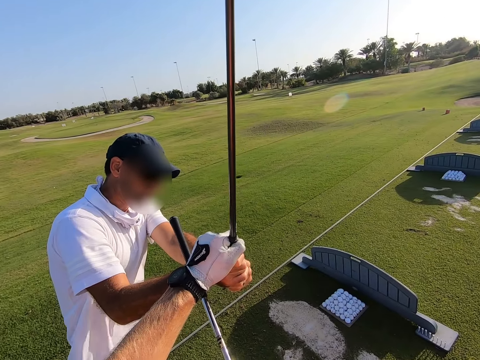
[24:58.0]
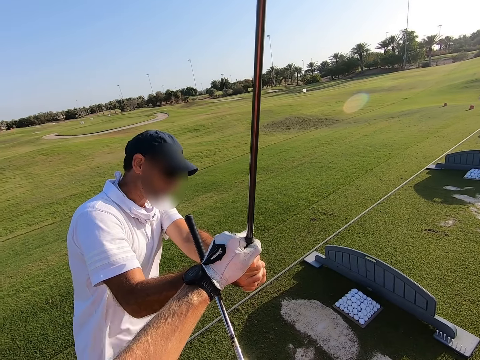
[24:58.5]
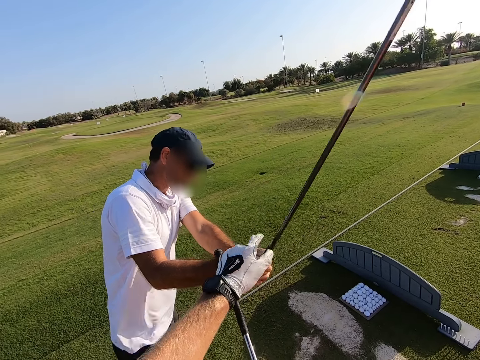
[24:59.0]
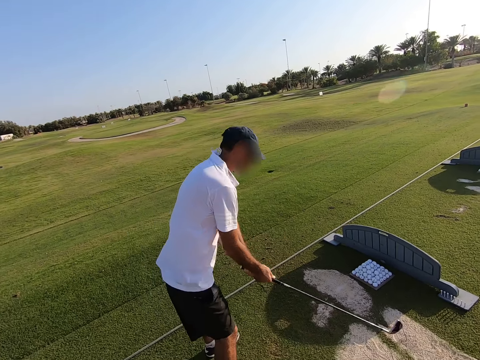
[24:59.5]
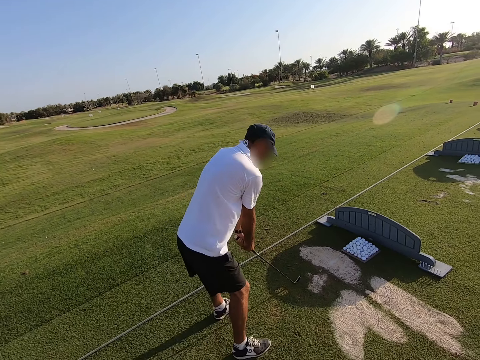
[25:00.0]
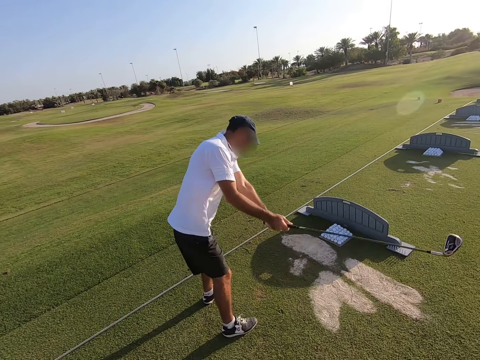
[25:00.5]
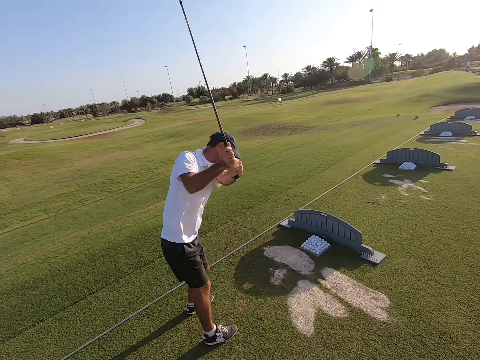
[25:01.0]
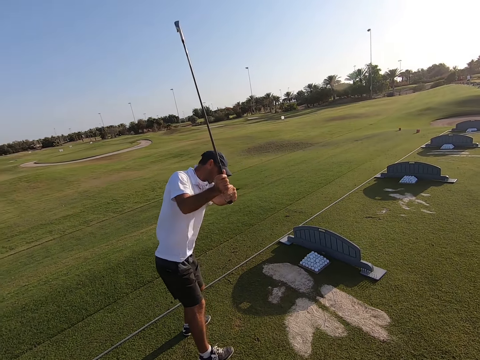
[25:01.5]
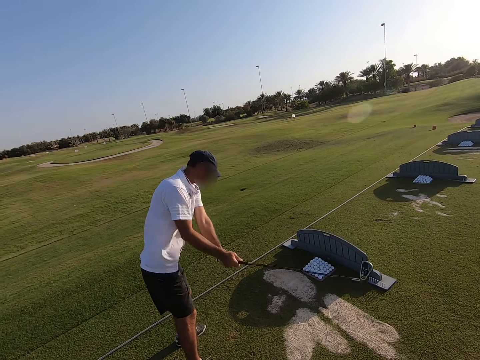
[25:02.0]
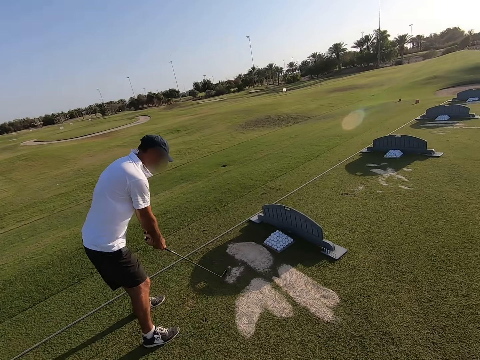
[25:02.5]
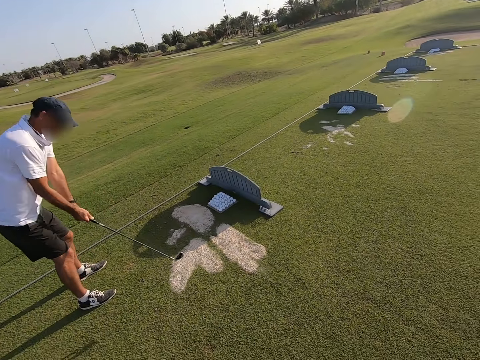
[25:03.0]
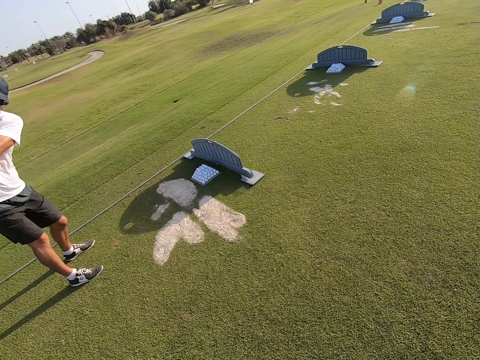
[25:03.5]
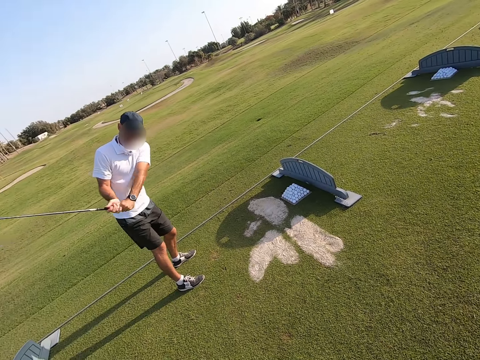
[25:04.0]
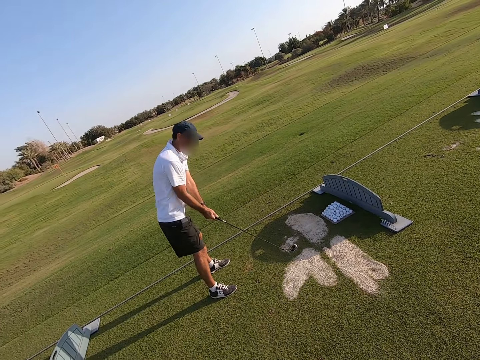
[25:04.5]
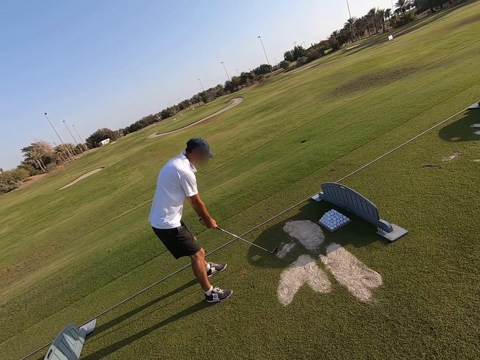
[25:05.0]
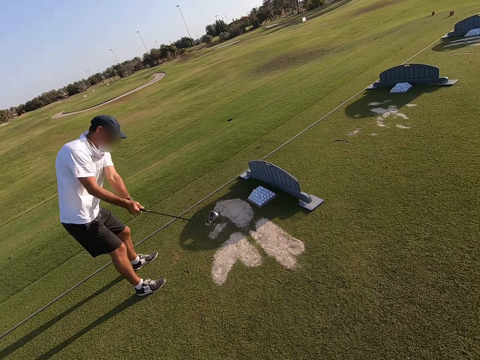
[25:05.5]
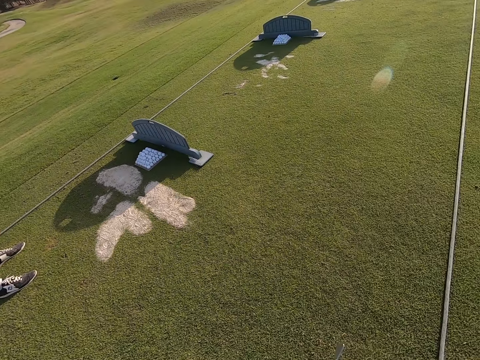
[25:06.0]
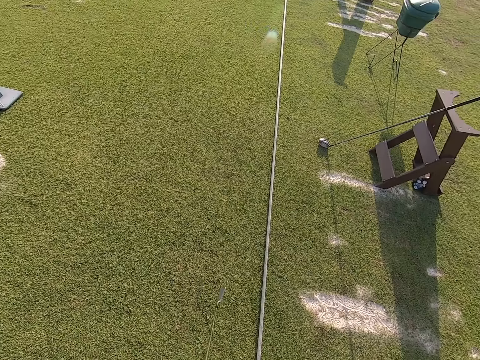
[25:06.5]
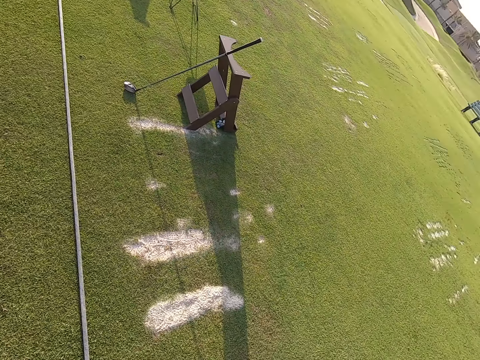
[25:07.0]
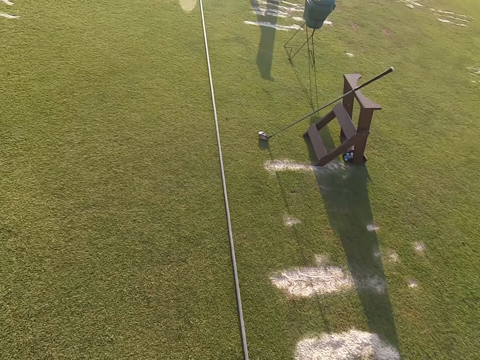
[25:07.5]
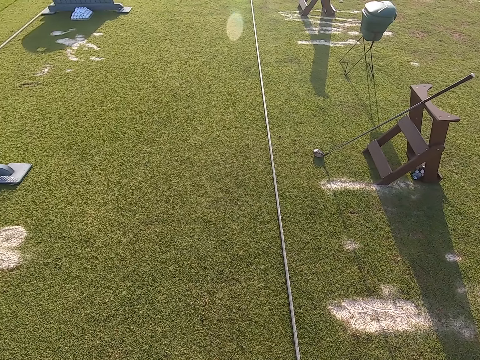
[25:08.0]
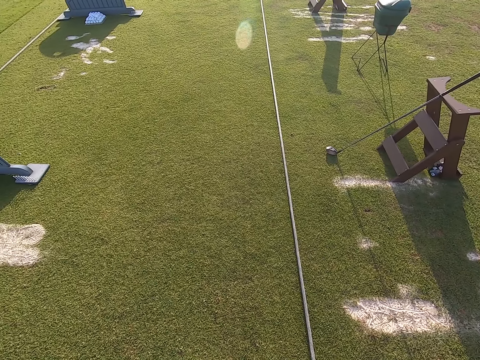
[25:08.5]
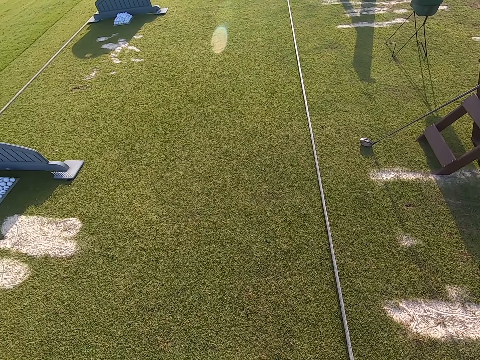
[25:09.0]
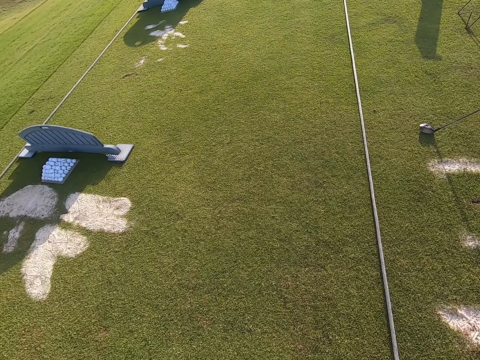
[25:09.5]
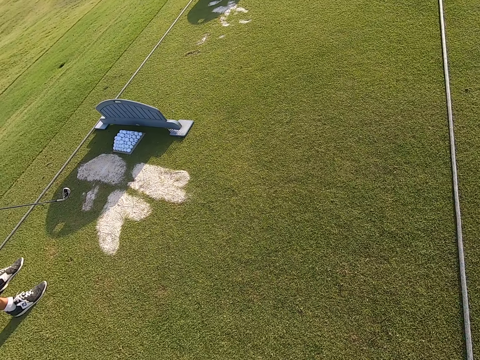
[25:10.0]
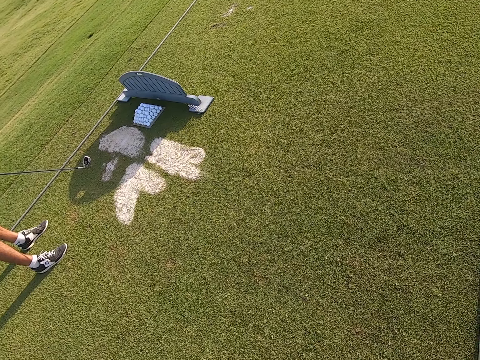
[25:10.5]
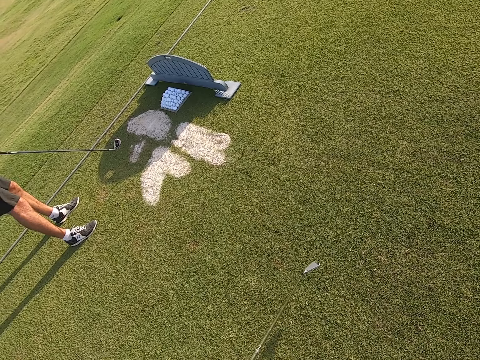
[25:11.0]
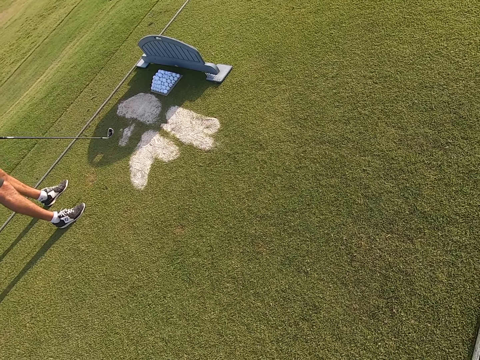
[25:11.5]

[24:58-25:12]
A person swings the body. The camera wearer looks around.

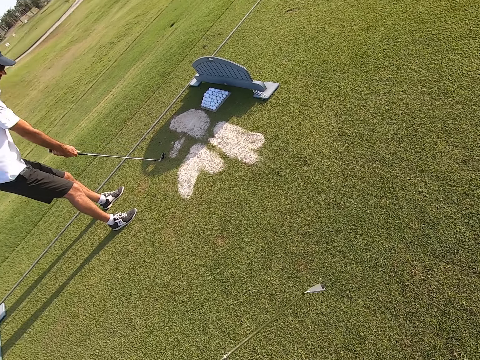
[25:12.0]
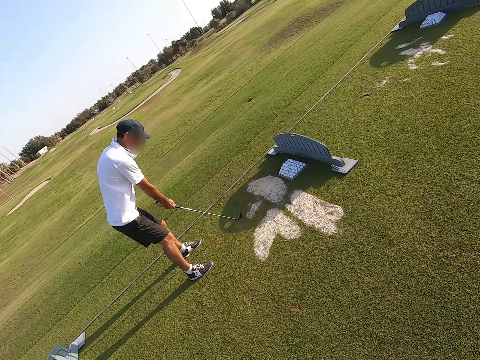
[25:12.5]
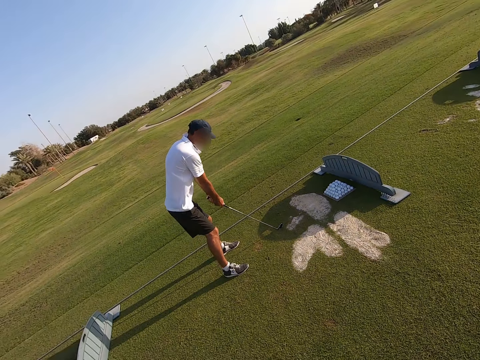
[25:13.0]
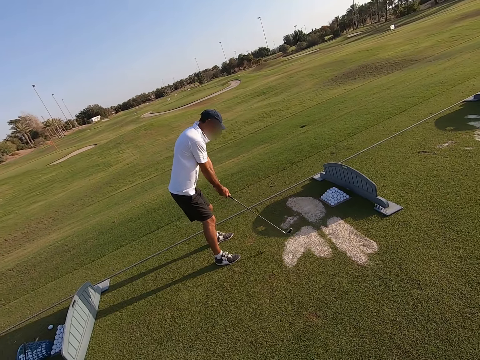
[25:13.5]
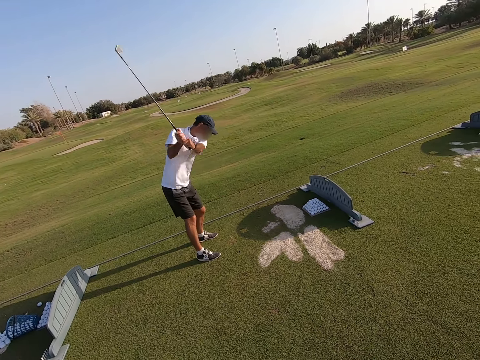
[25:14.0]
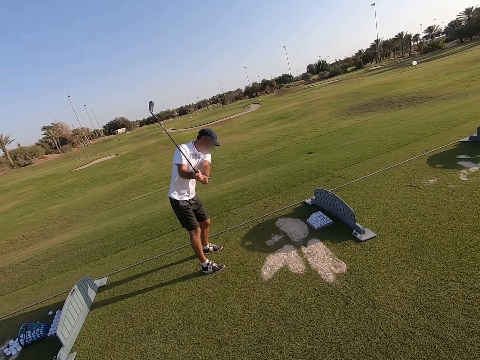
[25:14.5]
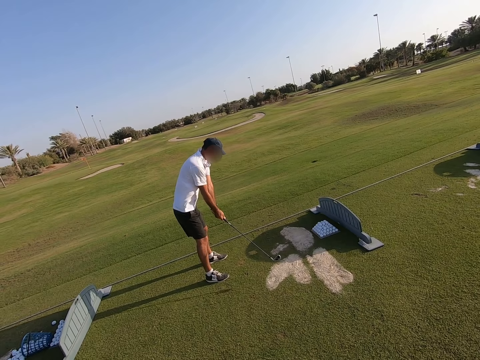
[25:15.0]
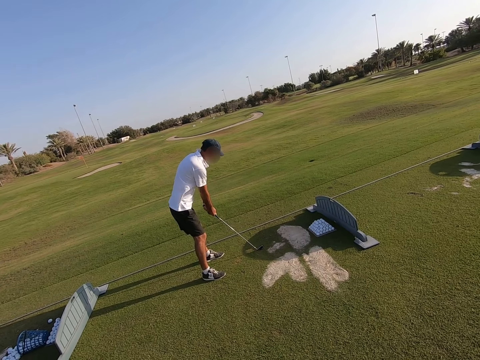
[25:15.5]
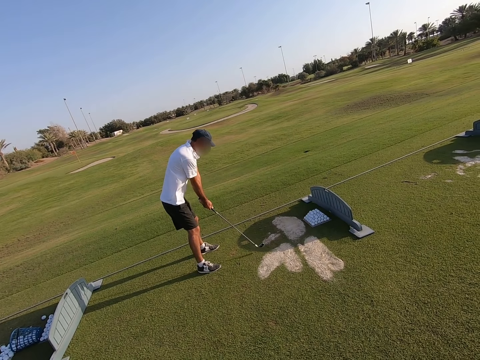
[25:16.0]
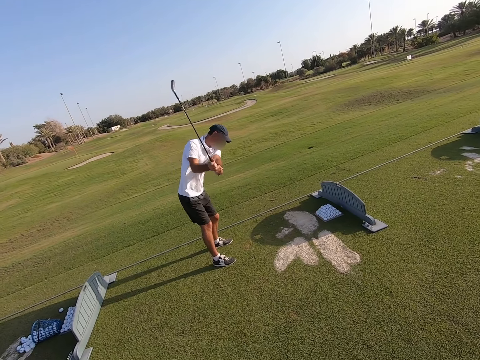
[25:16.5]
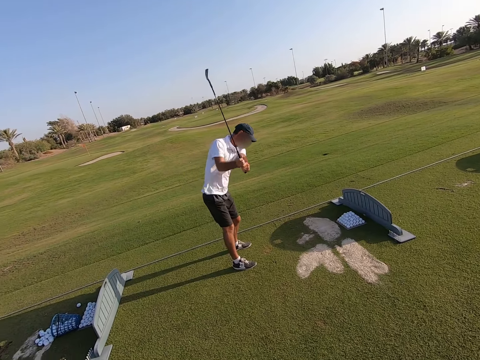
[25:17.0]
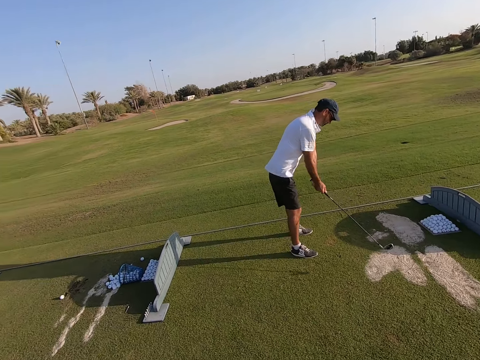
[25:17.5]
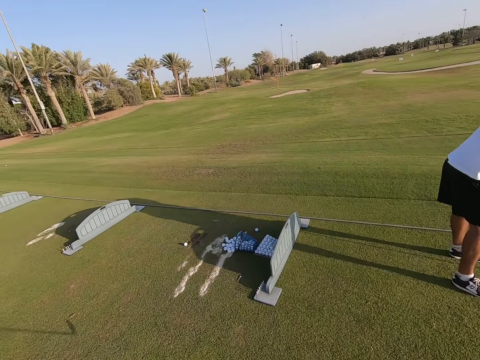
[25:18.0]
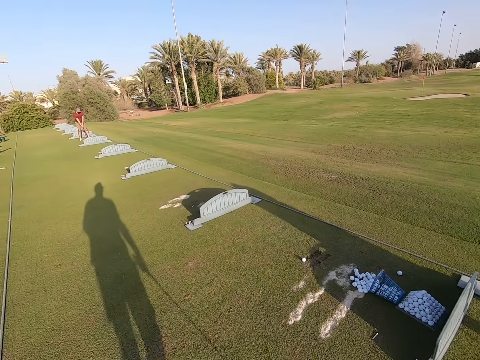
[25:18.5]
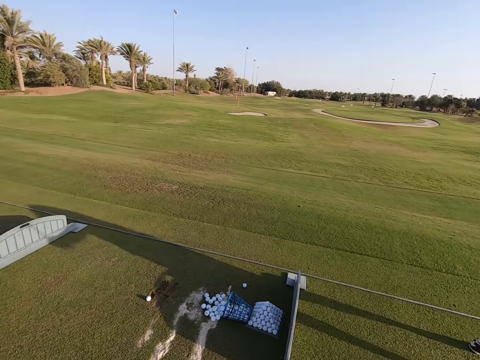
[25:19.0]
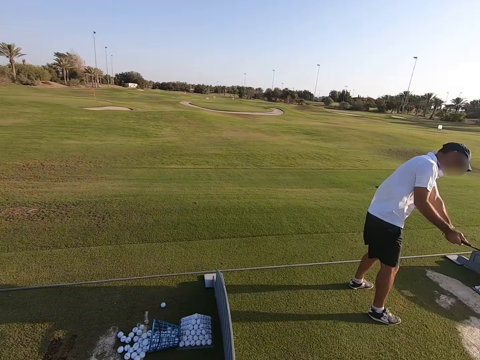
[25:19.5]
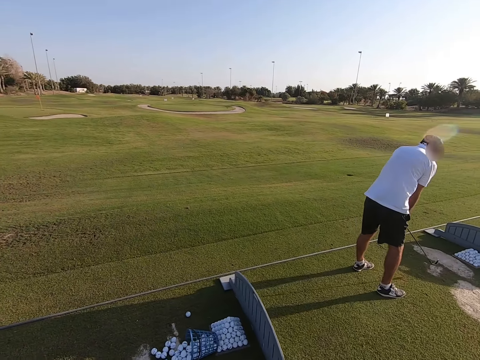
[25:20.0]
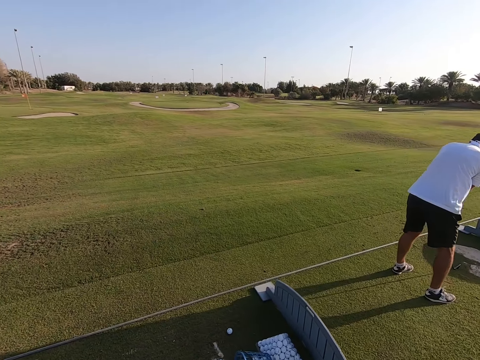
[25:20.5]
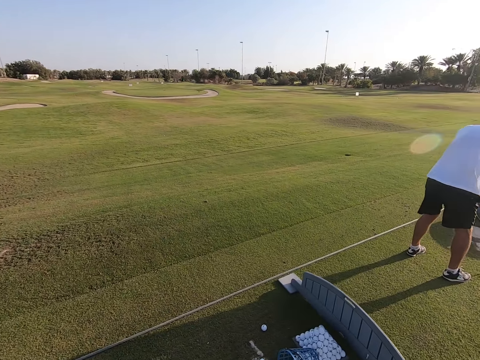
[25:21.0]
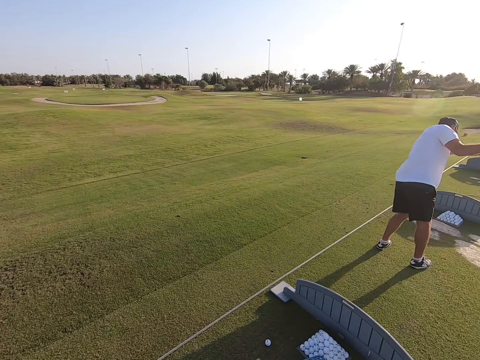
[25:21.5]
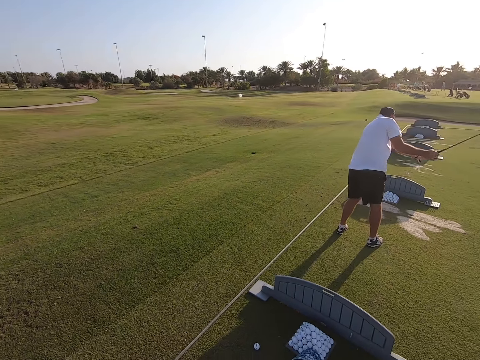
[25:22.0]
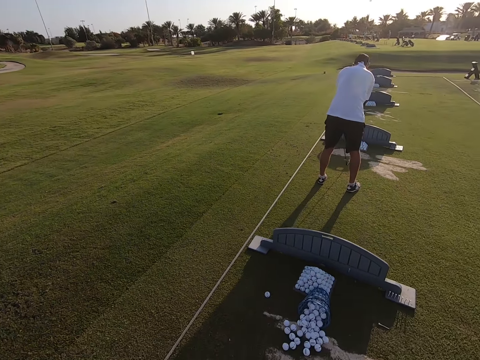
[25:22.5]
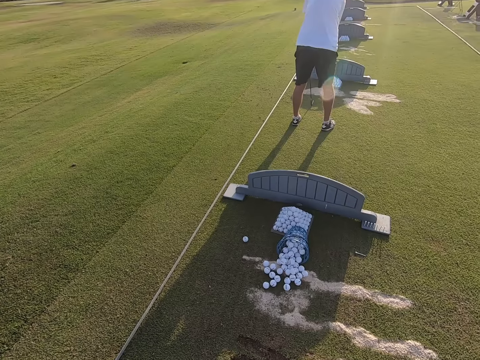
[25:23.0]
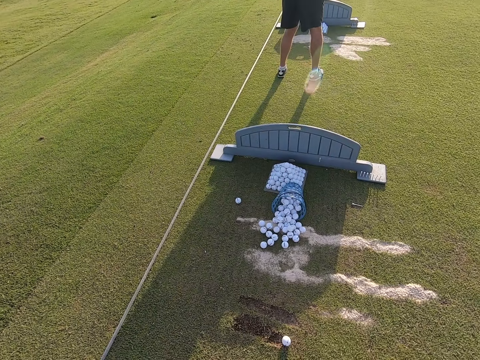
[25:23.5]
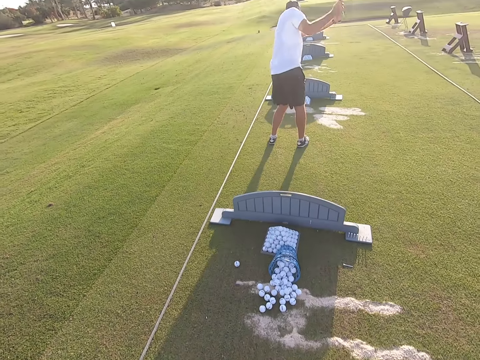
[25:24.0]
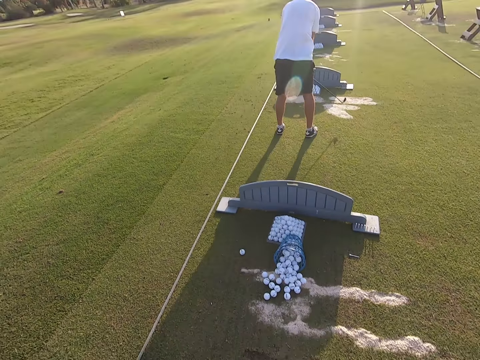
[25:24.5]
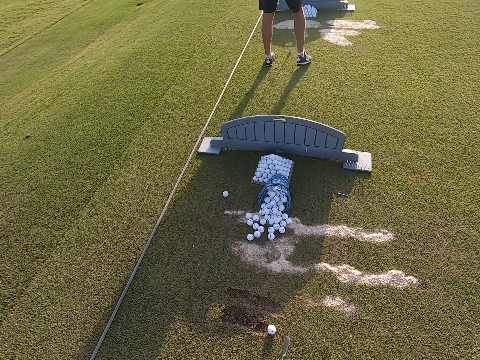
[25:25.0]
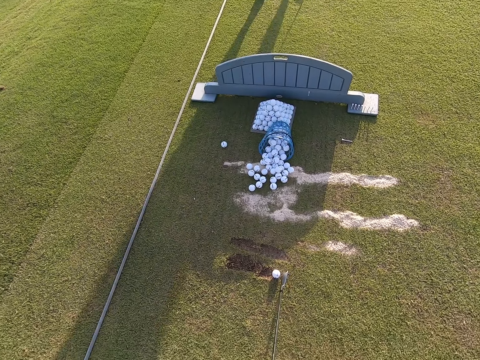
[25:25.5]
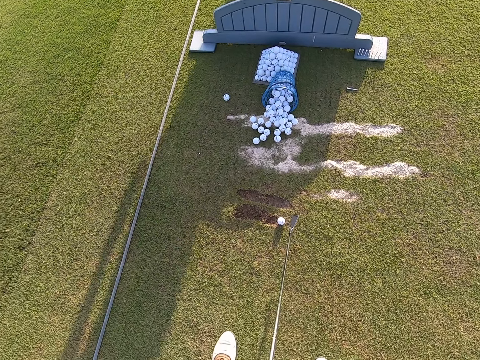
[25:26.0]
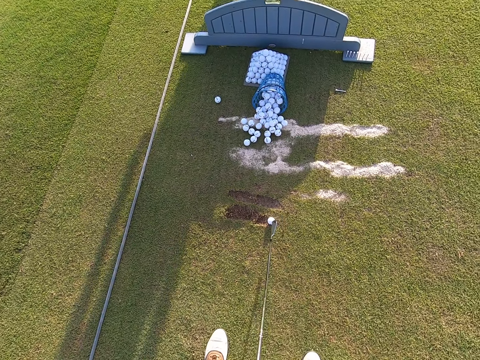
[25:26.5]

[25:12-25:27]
A person plays the game. The camera wearer looks around the field.
